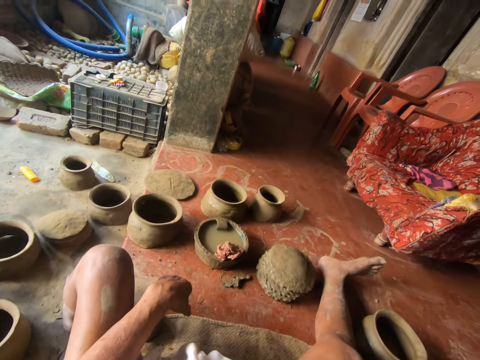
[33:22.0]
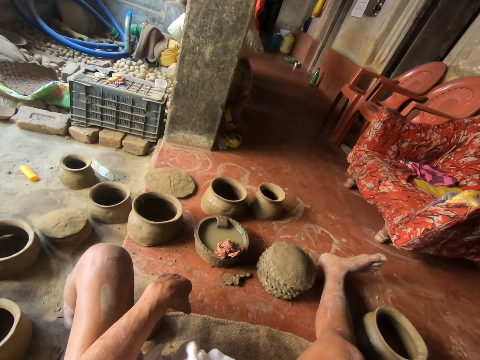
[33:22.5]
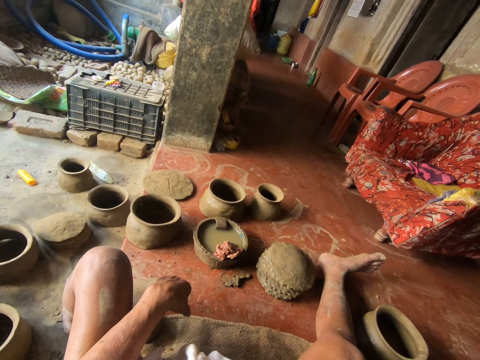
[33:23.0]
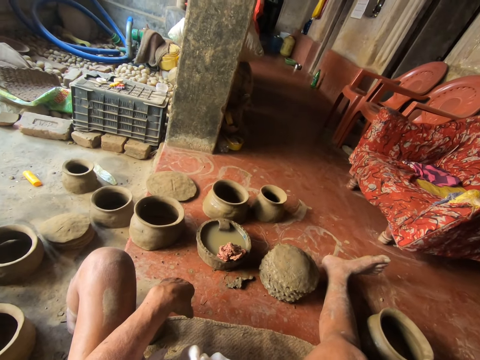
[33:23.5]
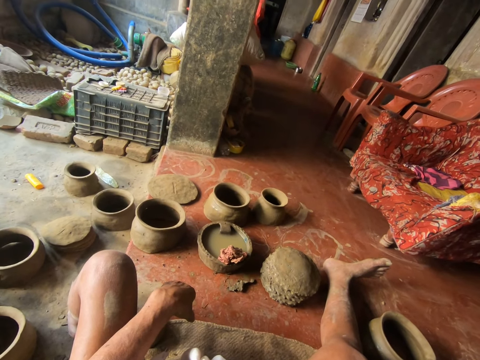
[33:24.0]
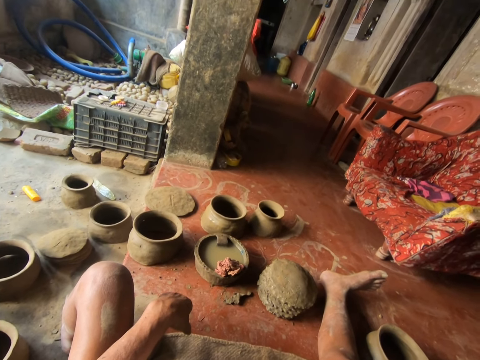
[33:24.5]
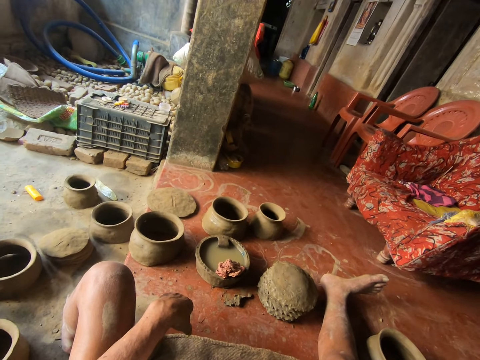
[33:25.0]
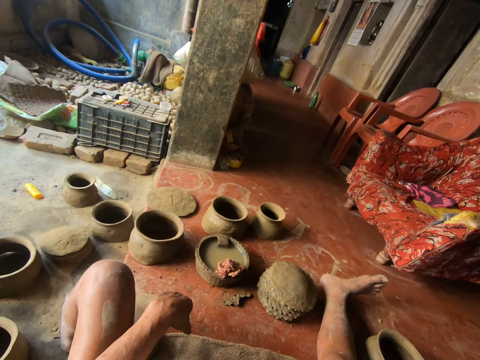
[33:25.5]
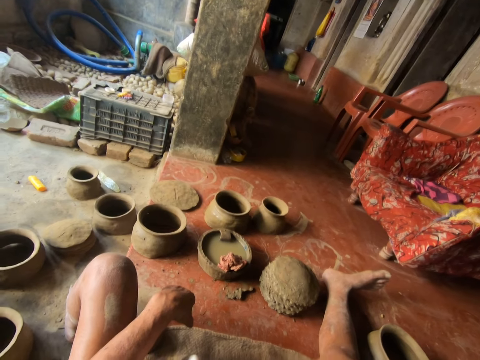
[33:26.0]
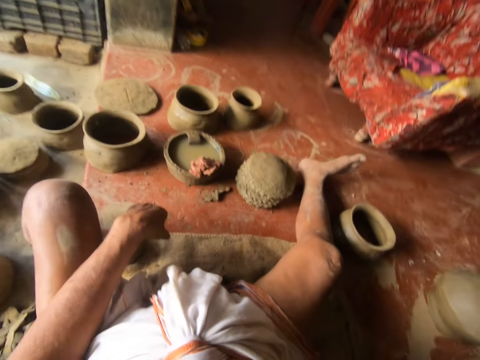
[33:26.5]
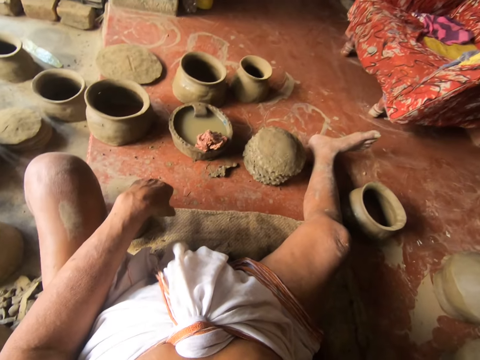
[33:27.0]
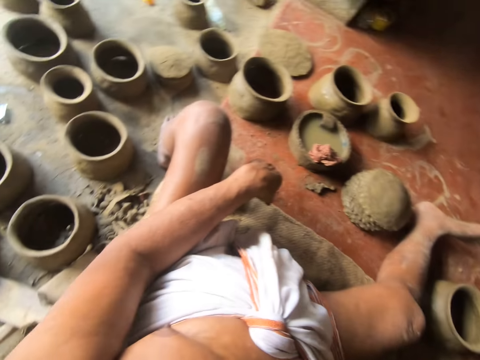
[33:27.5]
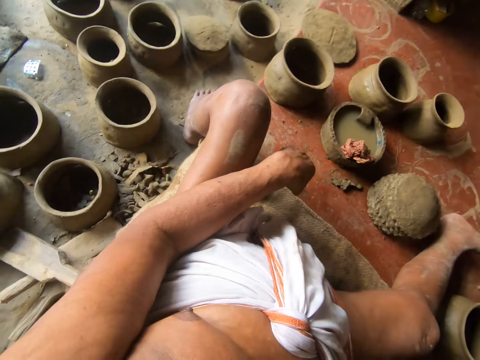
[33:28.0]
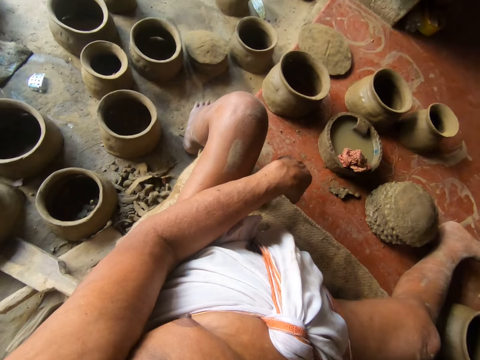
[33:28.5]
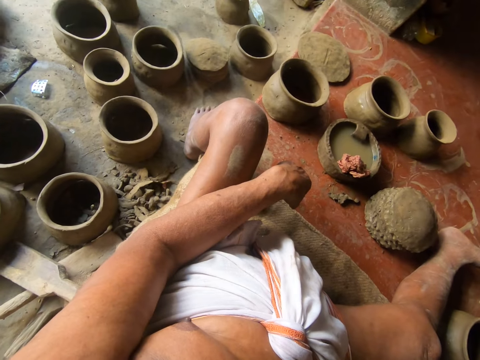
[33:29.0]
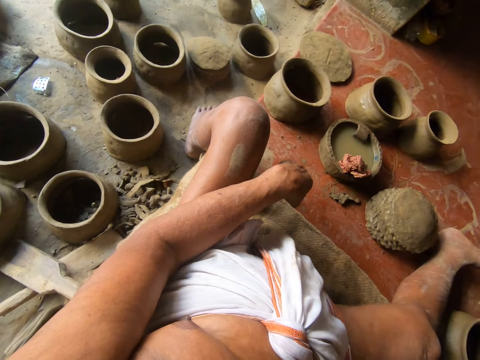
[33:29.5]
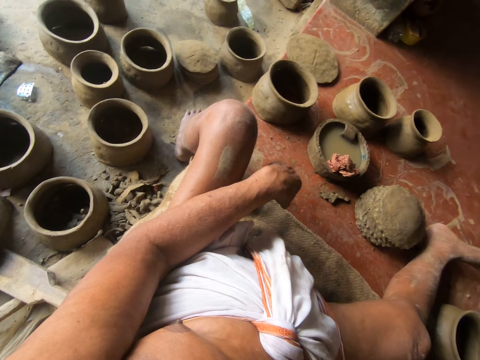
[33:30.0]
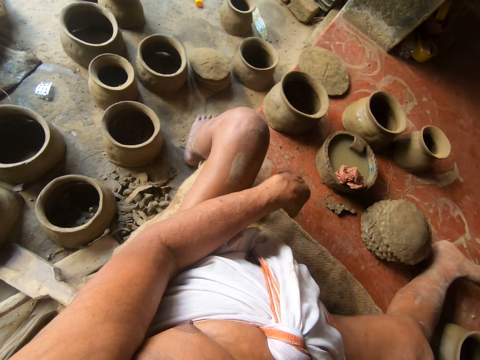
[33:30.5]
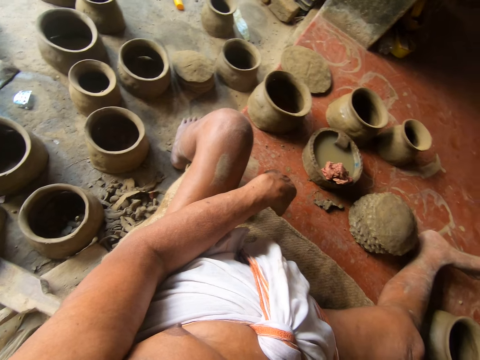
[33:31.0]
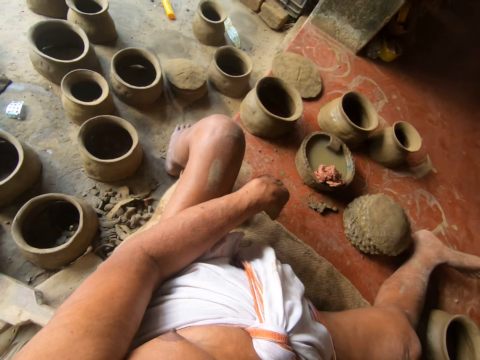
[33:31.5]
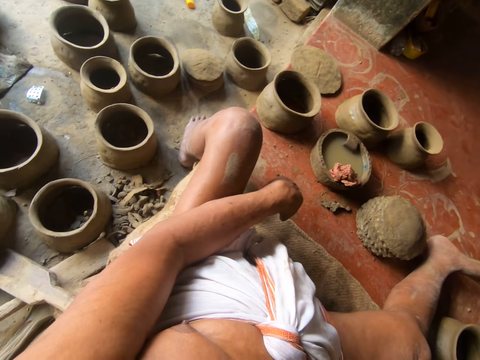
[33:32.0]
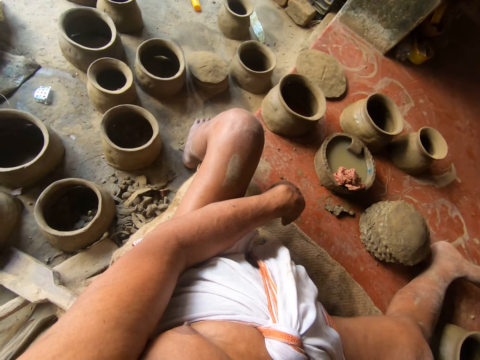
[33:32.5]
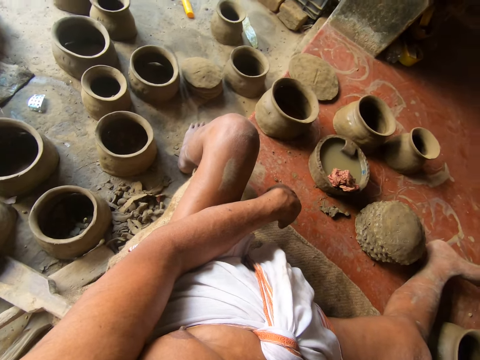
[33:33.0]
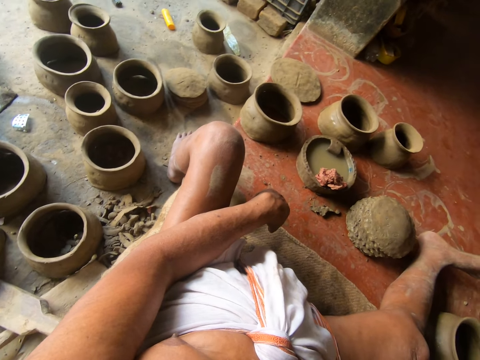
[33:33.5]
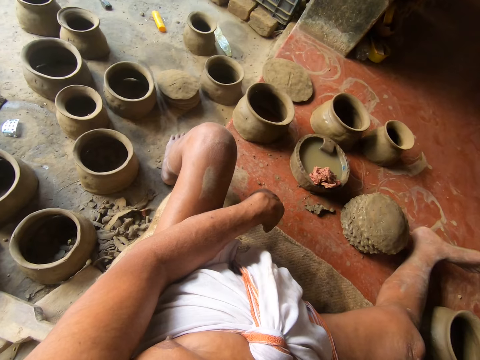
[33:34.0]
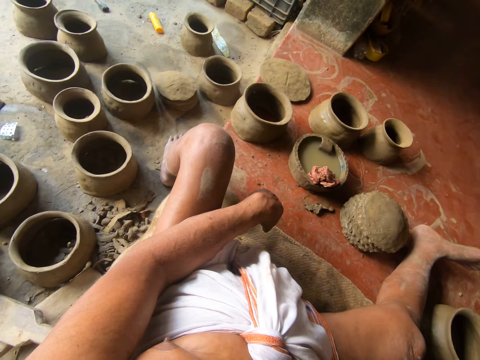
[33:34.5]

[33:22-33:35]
The camera wearer looks in front. They look down.

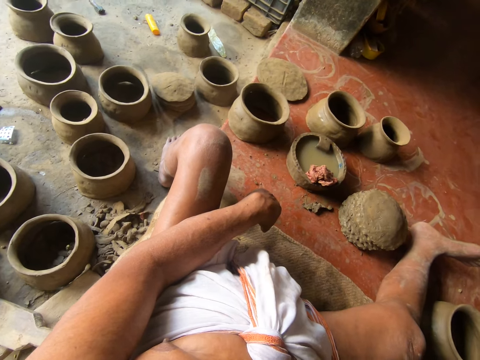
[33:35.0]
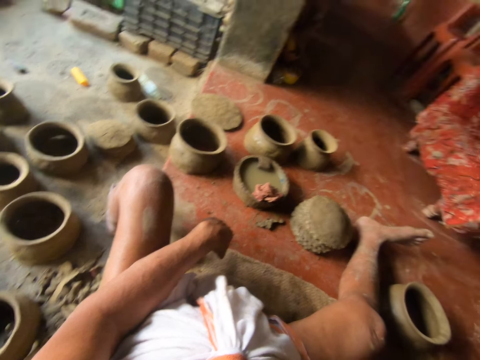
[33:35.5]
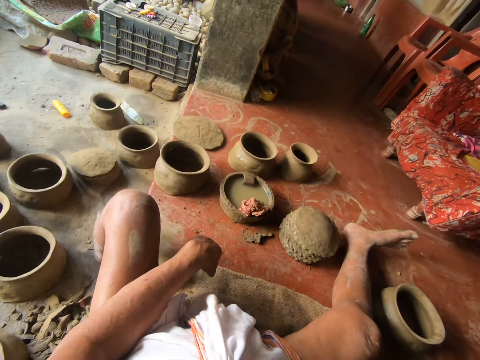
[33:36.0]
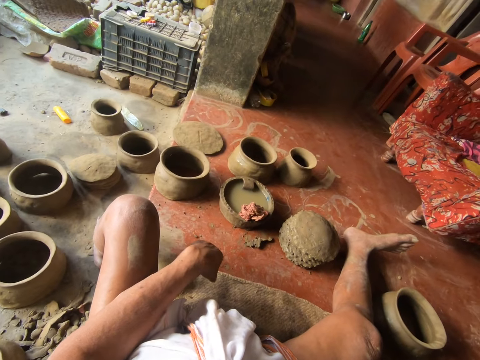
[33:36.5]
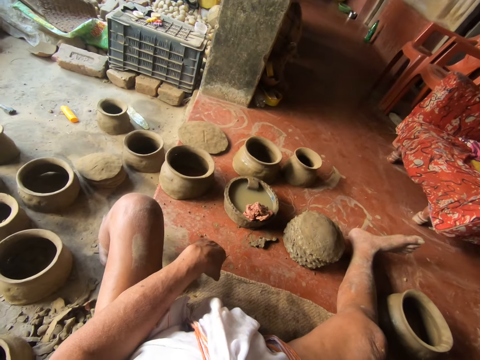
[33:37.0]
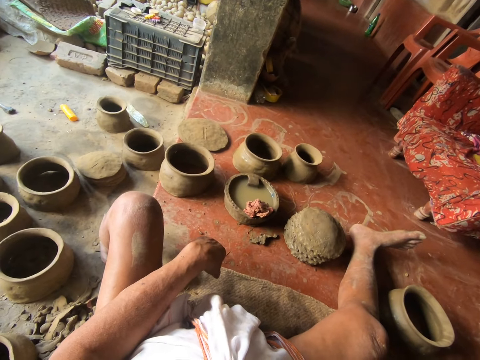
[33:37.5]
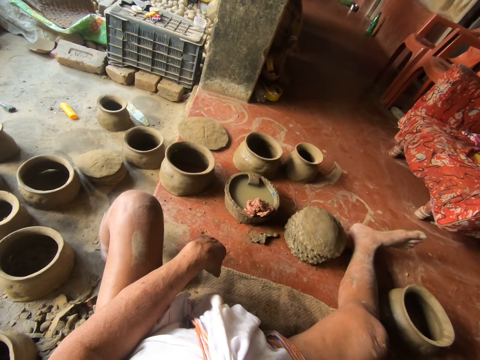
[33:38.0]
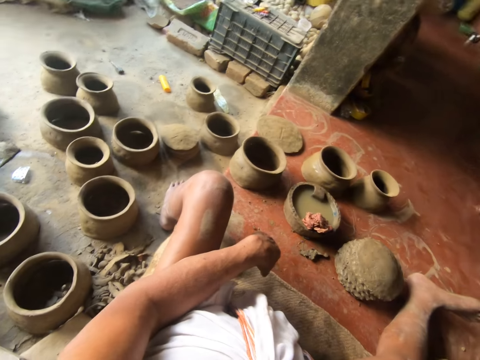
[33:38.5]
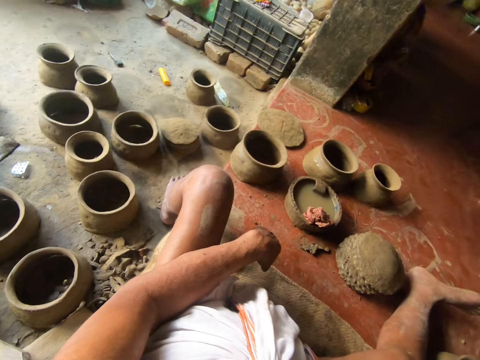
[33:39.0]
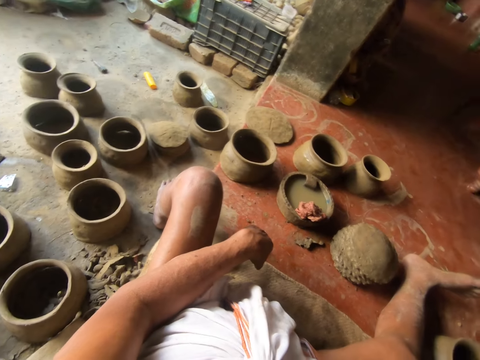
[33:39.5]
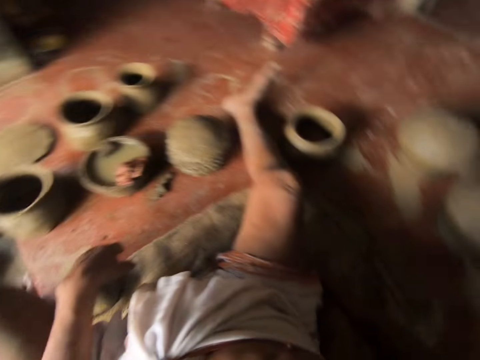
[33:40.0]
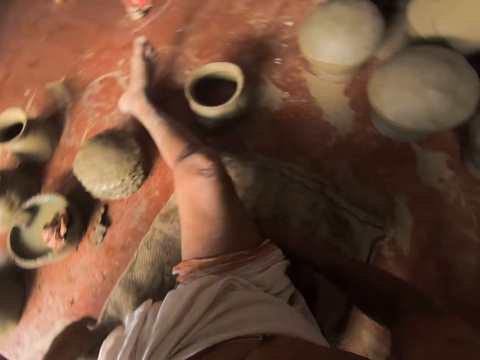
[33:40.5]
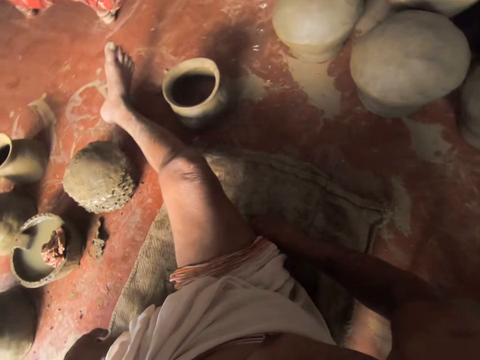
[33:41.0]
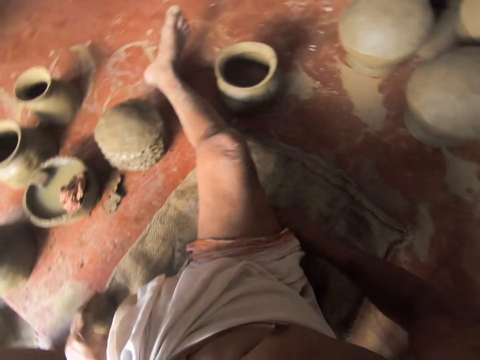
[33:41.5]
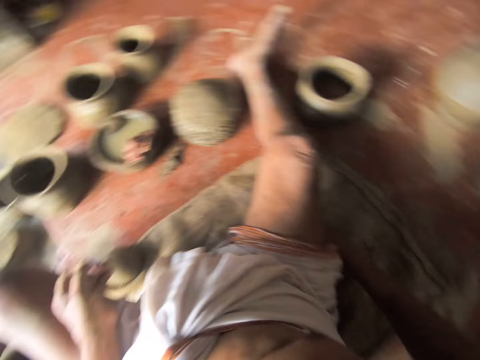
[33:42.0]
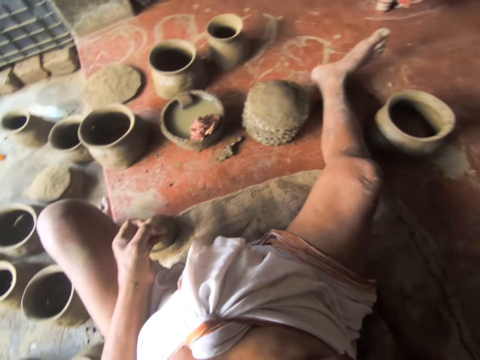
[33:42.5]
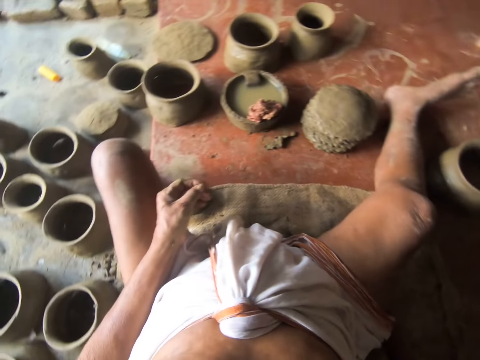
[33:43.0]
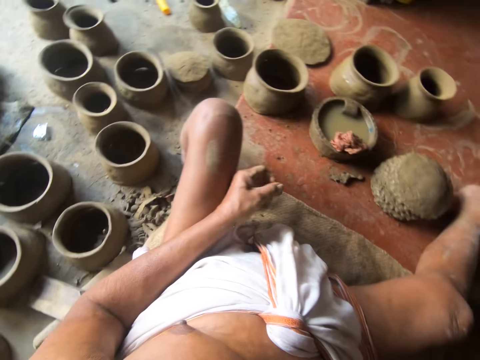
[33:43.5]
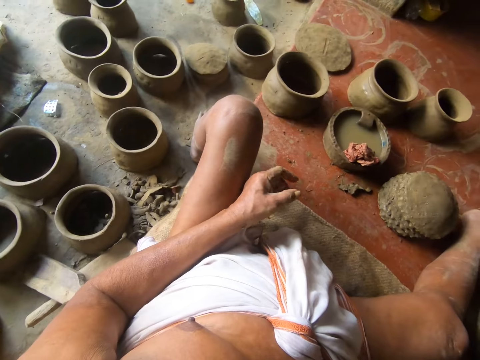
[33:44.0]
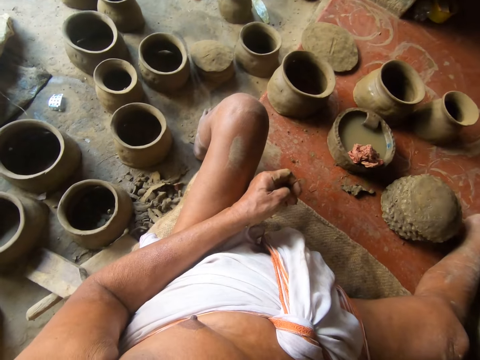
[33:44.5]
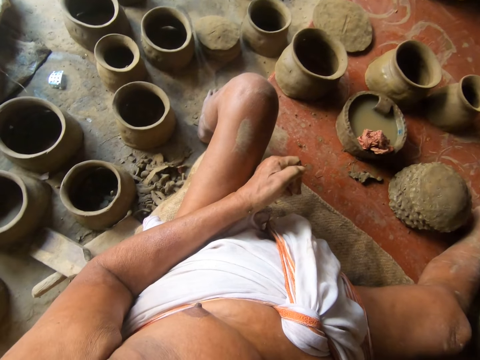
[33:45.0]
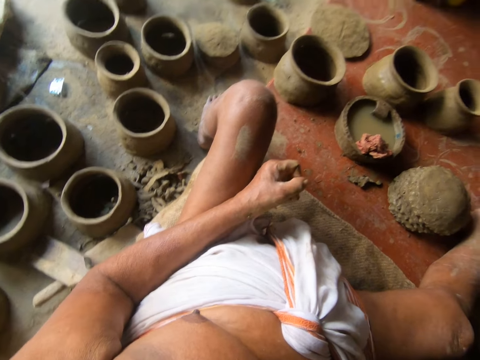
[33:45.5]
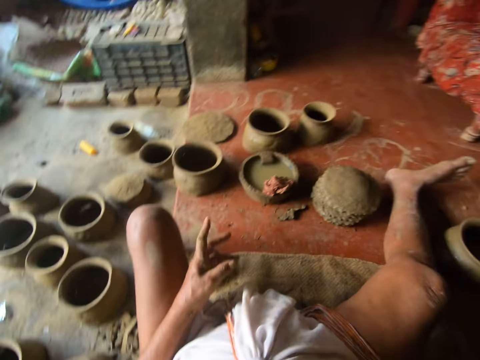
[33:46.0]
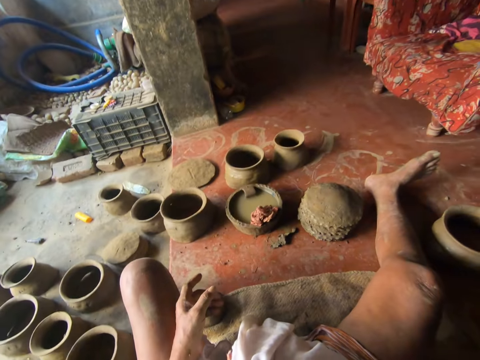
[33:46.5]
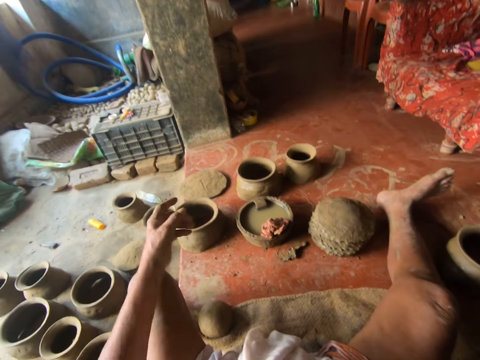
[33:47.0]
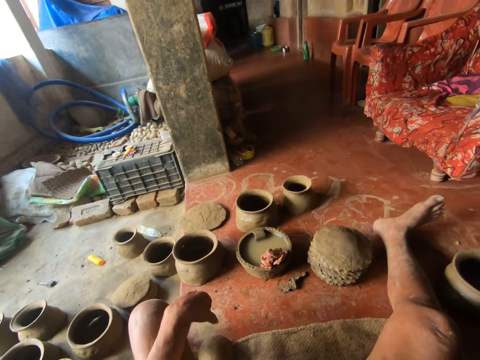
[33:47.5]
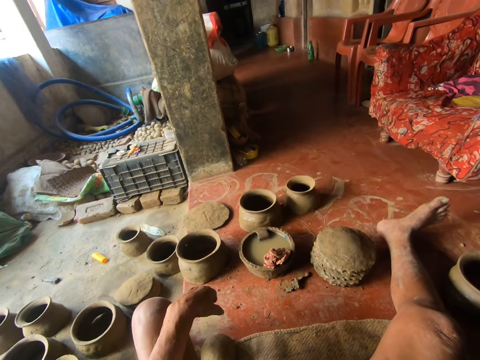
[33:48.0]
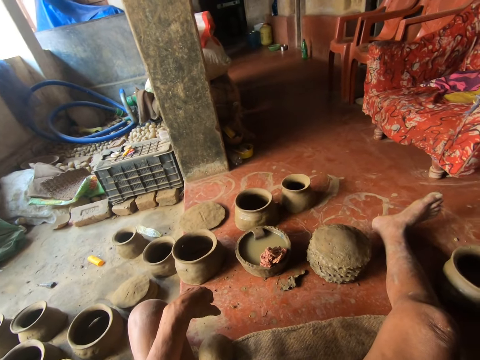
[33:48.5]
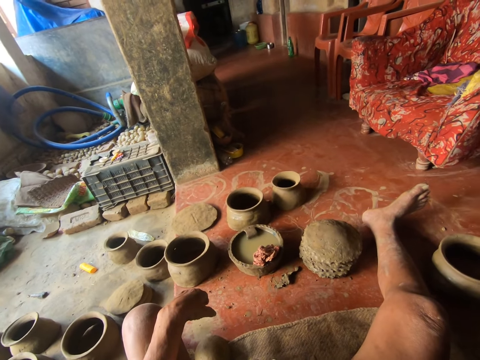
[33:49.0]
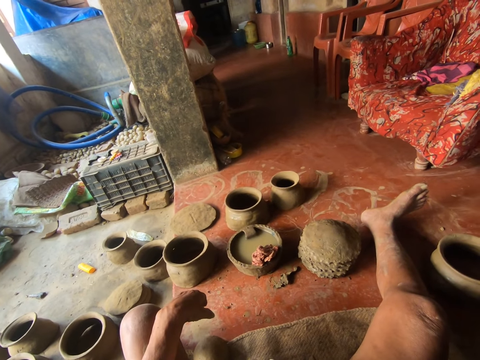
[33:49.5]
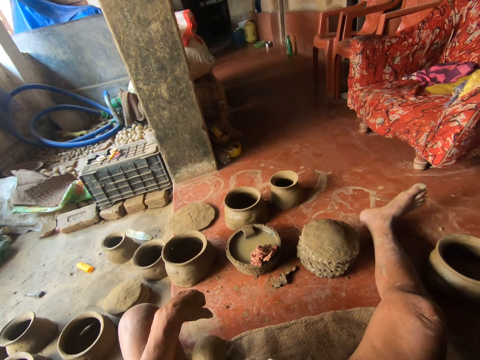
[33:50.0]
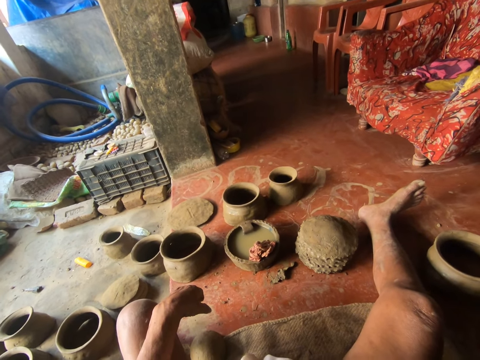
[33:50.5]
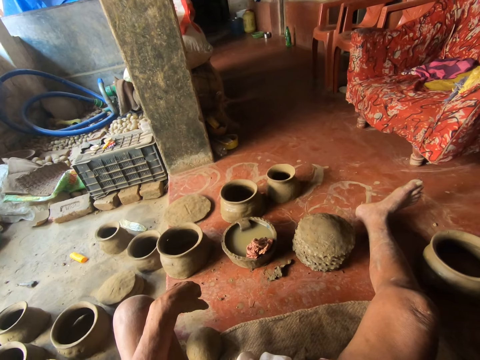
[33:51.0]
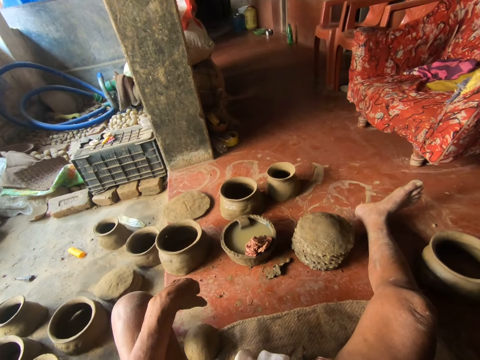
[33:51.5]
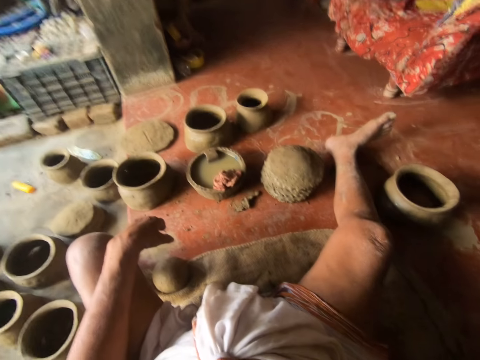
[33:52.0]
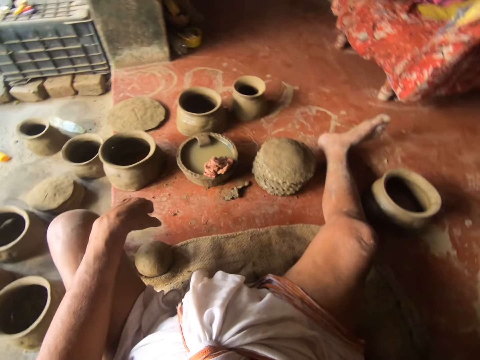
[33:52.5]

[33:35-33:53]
The camera wearer looks in front. They look down.
